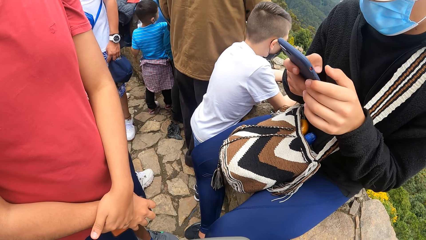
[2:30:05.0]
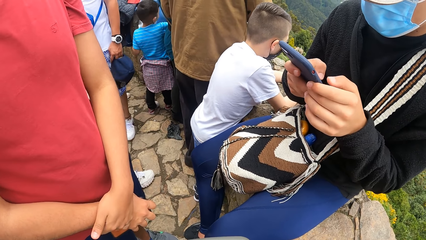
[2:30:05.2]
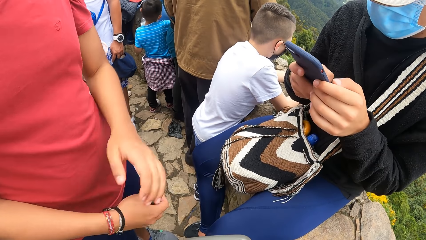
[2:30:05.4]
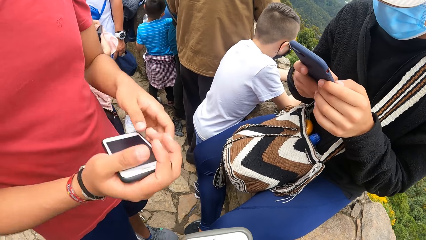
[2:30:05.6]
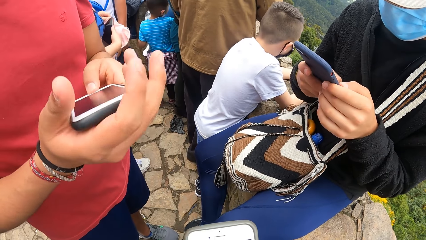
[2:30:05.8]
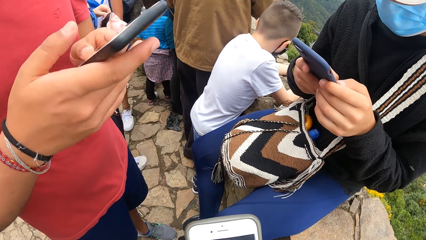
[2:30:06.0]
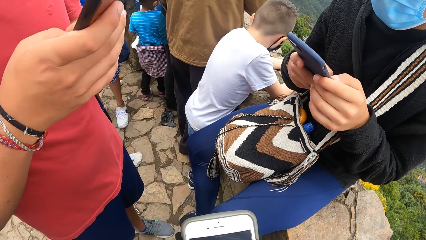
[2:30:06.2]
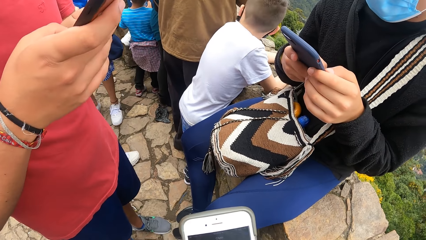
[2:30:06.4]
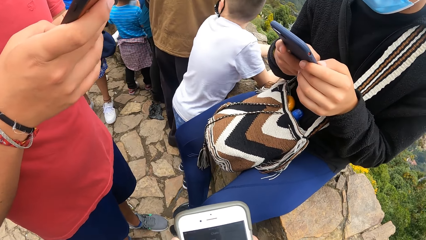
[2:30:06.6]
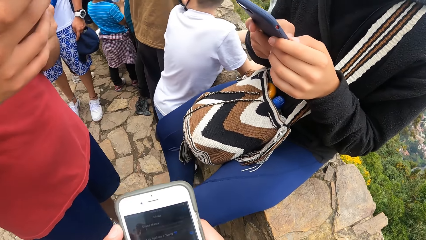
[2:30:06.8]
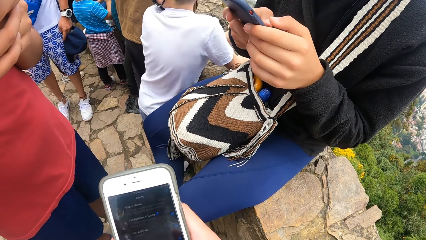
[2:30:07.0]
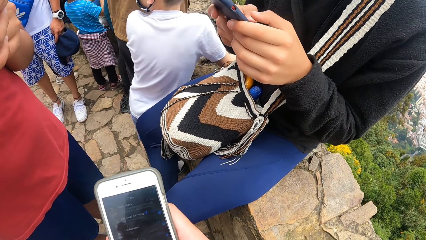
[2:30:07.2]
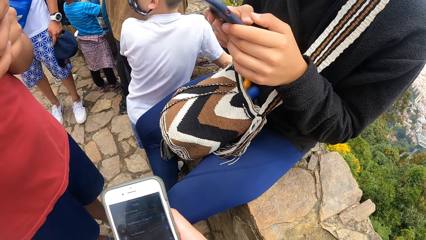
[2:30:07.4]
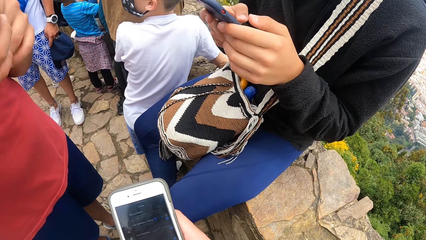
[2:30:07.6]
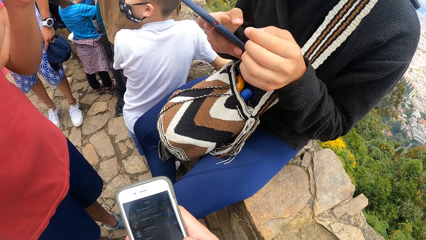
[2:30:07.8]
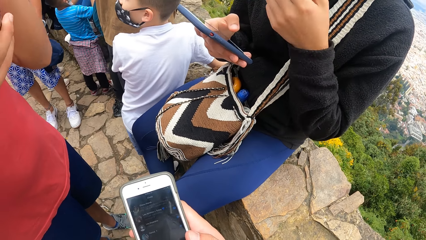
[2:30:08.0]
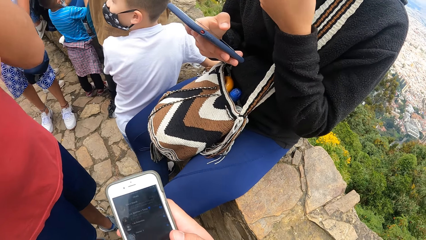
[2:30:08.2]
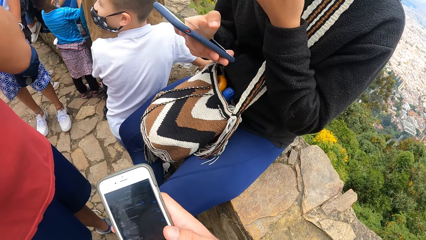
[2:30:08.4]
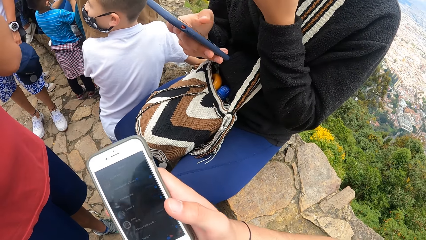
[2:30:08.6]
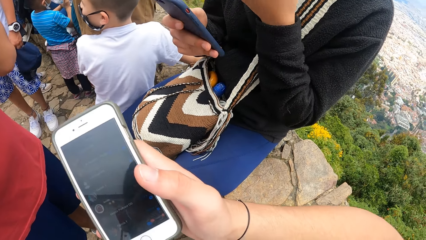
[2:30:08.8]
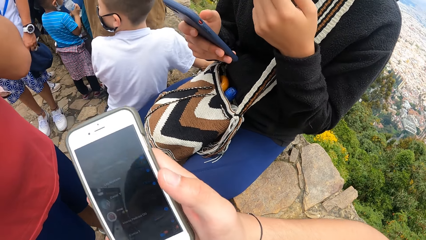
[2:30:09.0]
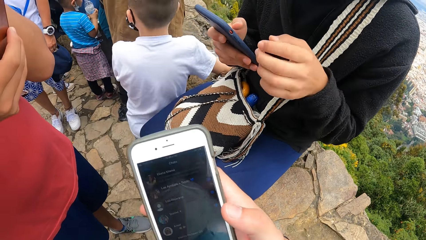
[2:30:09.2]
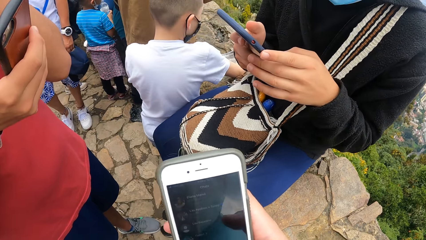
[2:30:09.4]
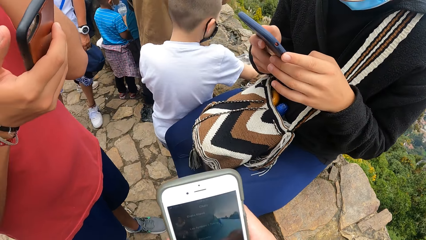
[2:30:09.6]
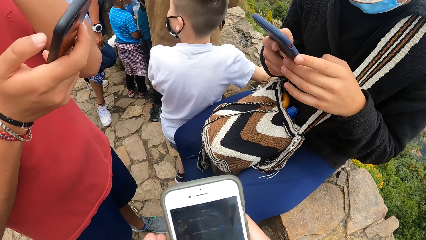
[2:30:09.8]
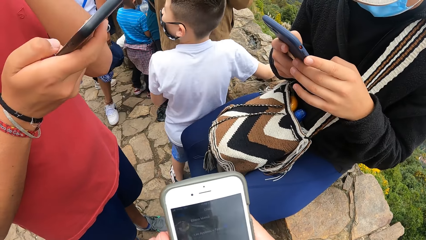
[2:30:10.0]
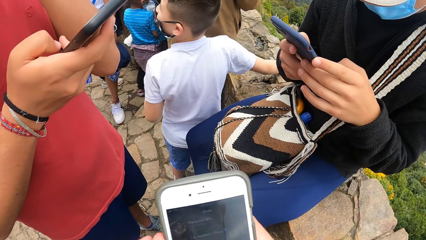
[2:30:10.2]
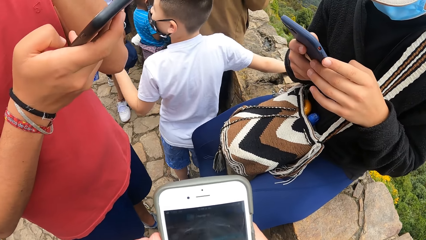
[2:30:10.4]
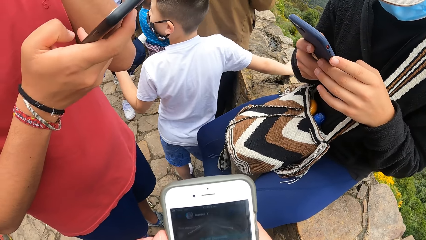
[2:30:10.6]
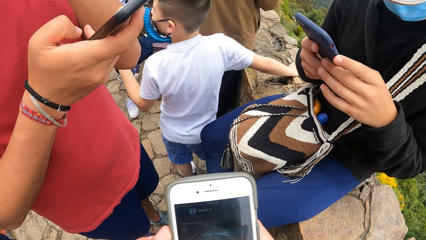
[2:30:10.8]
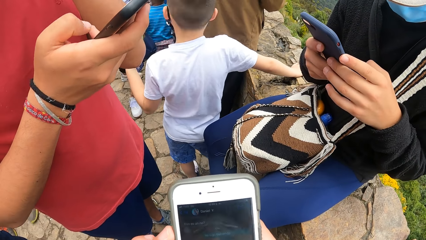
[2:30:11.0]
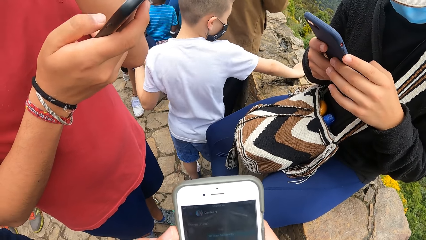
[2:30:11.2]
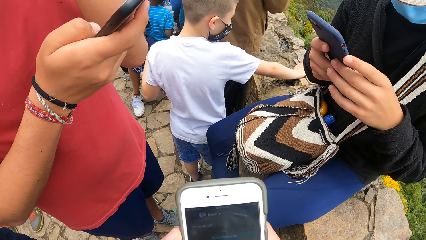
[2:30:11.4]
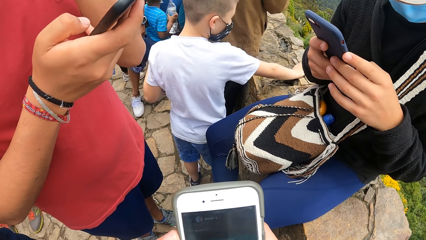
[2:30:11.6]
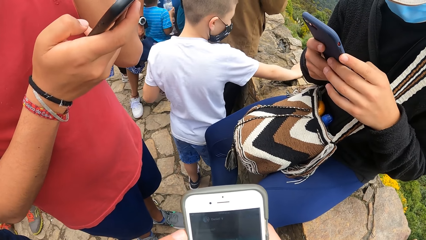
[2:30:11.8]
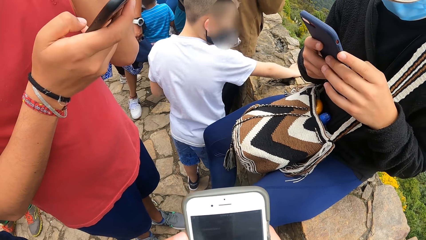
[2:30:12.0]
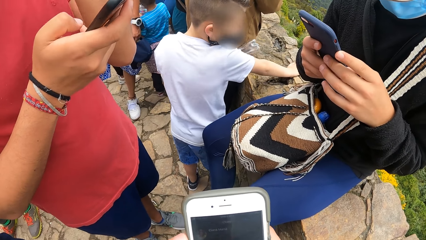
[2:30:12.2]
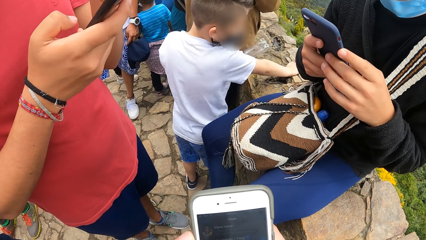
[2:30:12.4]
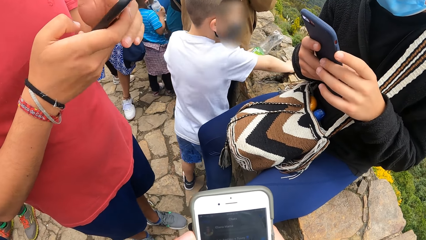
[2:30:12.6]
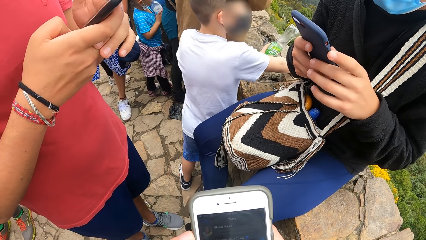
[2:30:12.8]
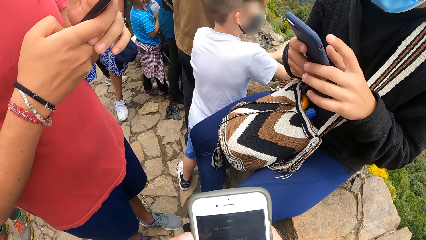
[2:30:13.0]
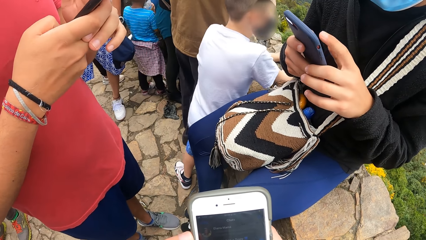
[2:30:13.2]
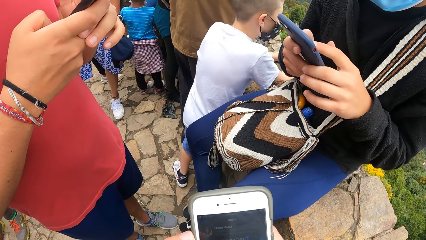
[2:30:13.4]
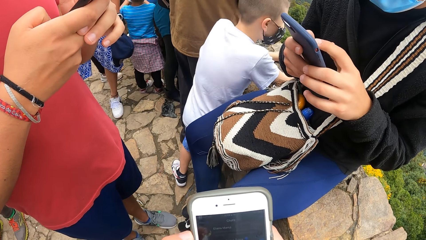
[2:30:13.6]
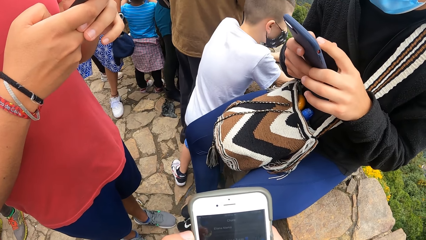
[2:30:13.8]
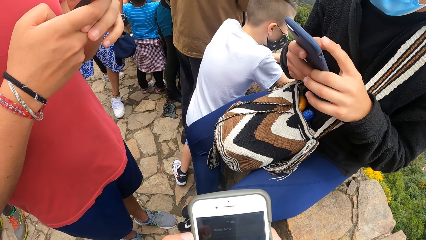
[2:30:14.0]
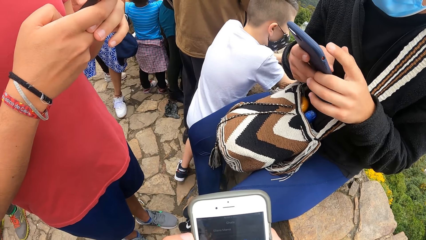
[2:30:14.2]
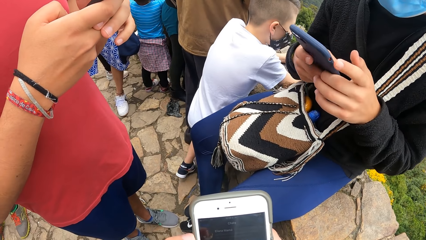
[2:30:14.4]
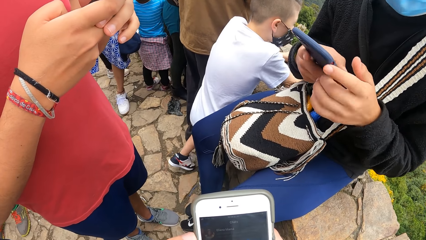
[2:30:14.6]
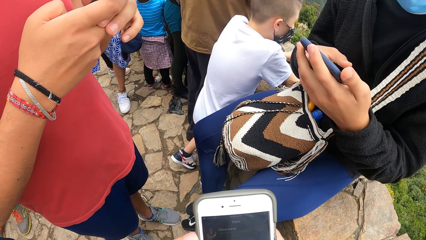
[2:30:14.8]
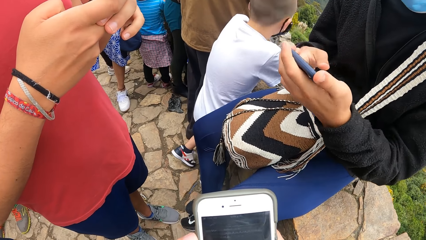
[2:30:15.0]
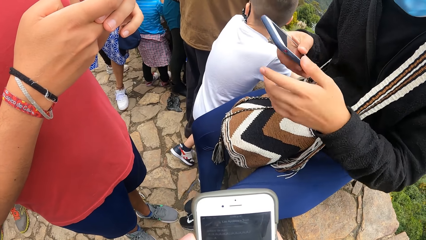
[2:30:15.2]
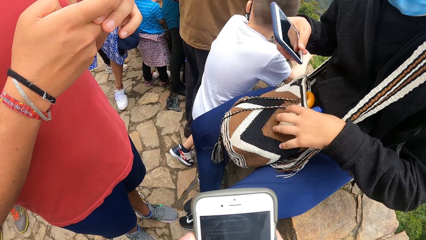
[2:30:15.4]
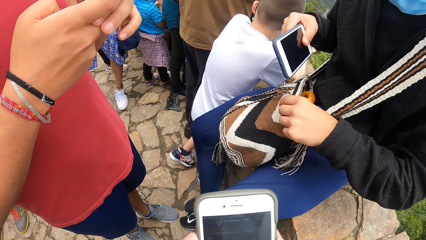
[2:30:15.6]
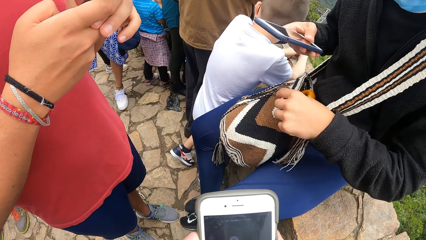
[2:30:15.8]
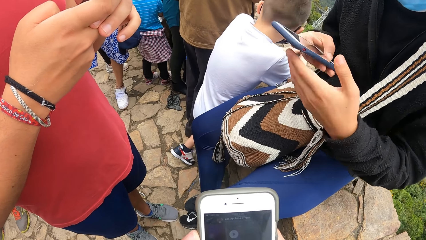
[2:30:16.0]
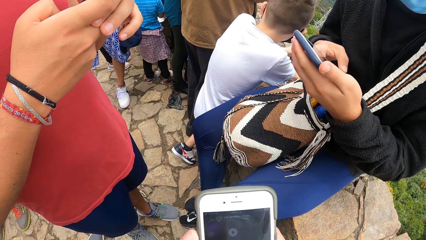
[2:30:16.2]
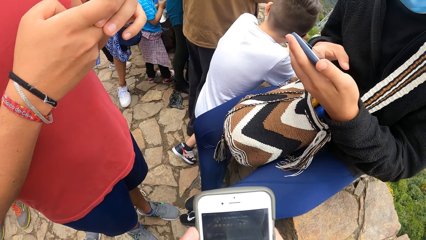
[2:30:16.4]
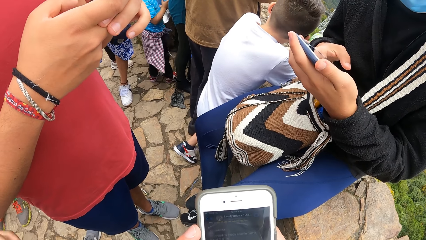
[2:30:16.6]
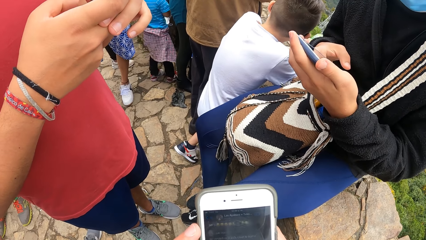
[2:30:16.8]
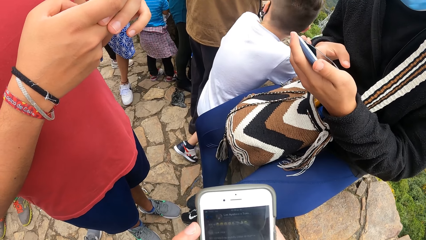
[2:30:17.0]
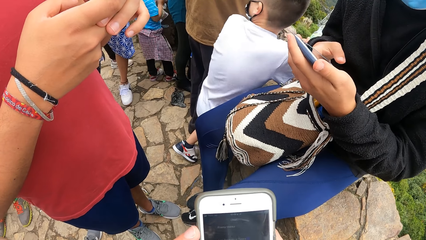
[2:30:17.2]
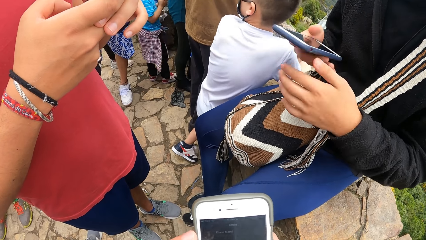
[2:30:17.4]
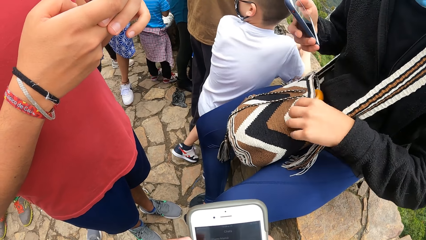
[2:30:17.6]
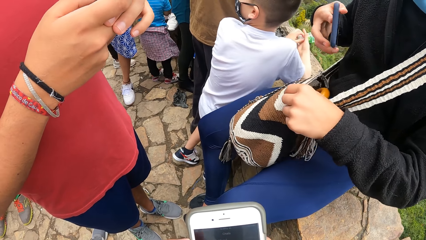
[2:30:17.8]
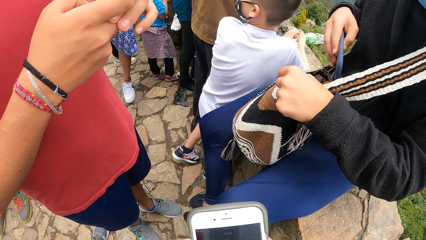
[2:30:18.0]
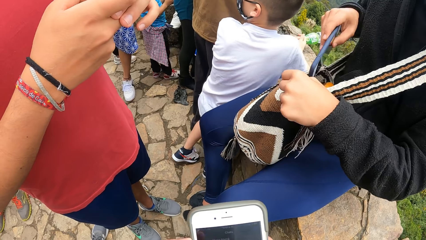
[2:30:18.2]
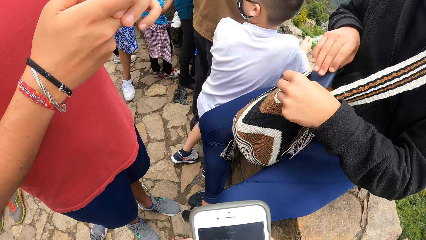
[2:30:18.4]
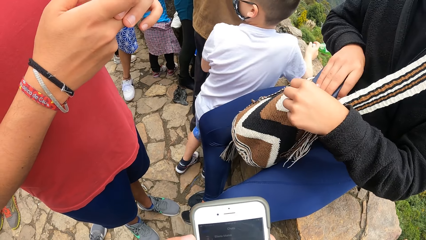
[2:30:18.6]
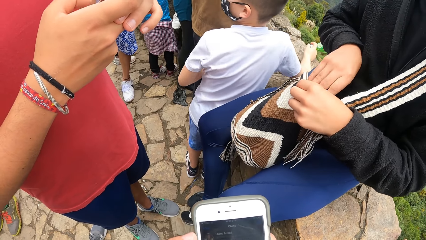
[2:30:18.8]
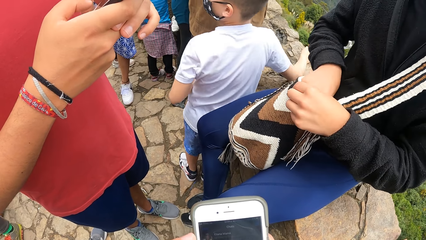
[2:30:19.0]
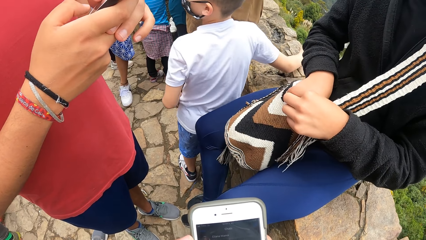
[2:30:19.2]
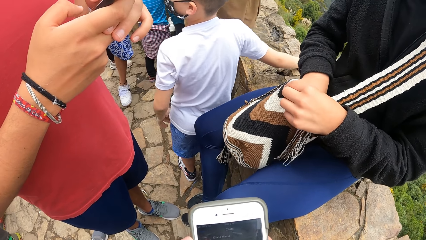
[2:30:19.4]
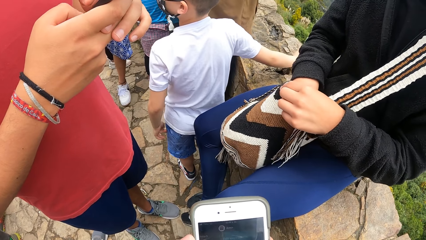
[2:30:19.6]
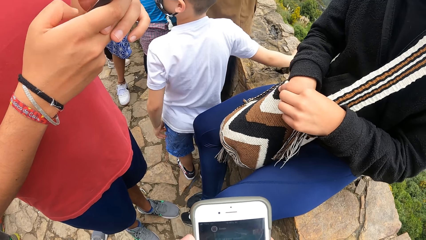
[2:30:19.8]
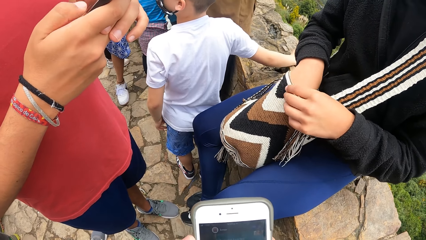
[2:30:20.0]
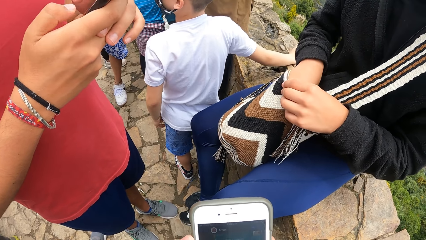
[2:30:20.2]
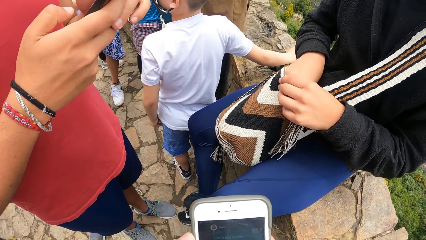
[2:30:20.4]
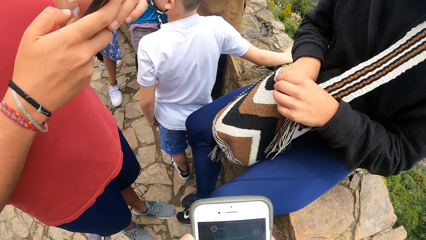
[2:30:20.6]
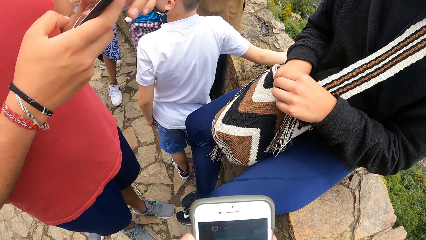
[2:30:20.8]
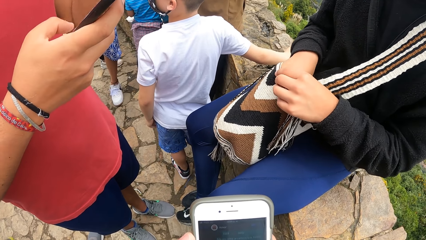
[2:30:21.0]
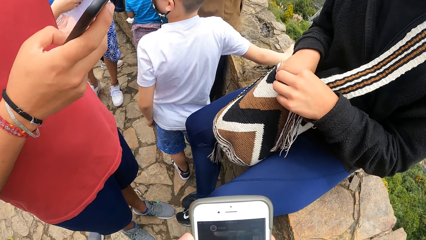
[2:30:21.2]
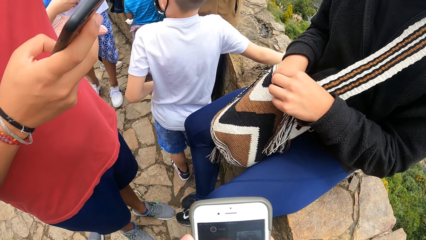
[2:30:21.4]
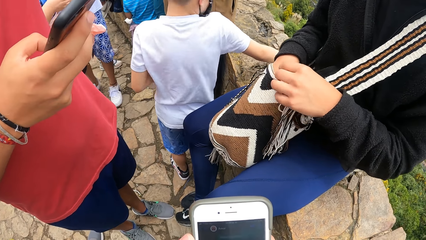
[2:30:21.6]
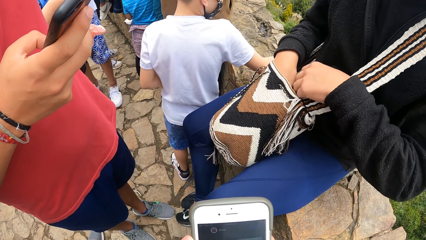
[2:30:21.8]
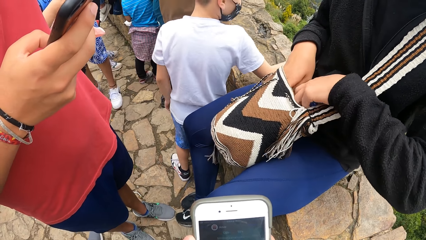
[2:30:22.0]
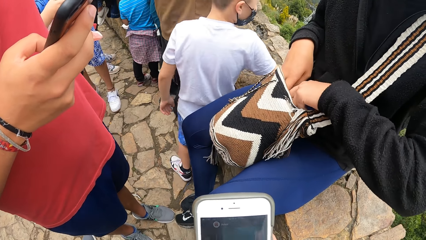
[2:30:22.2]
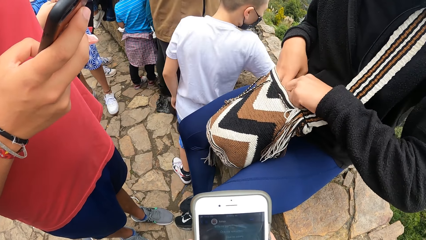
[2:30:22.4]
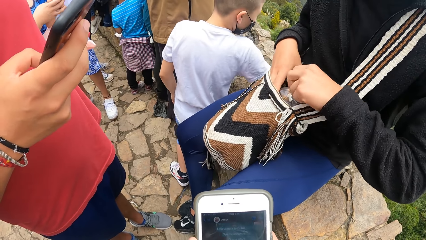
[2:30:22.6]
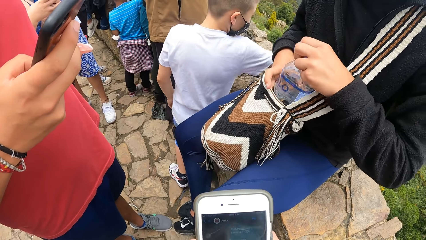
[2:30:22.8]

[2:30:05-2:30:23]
The other man operates his phone with both hands and lifts his phone. The camera wearer lifts their phone. They dial their phone, adjust their hand, and press their phone. The first man puts his phone in his bag. The first man brings out a bottle of water from the bag.
